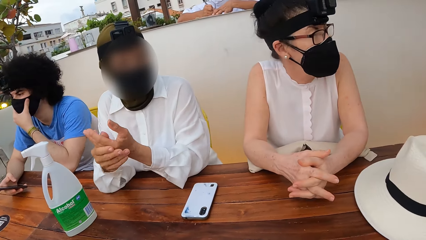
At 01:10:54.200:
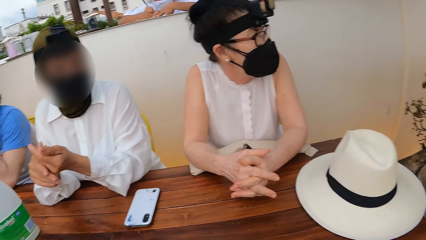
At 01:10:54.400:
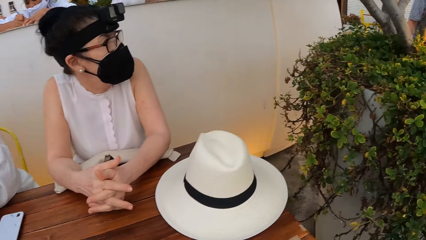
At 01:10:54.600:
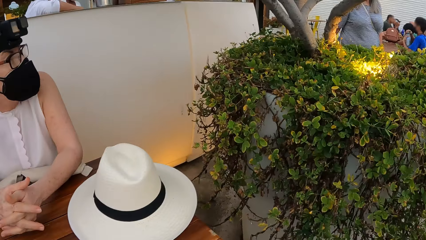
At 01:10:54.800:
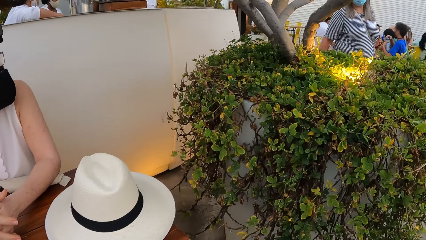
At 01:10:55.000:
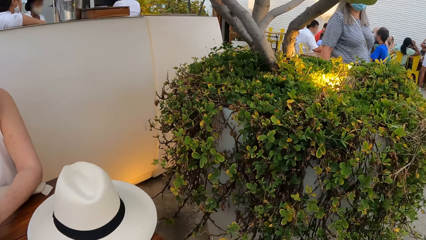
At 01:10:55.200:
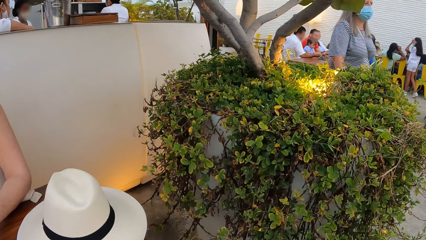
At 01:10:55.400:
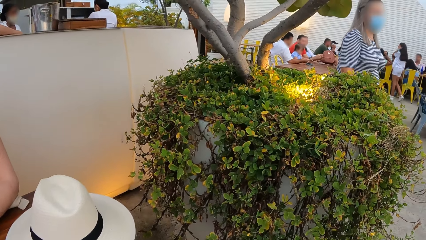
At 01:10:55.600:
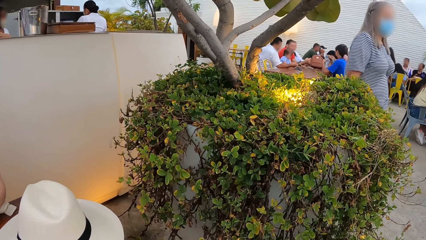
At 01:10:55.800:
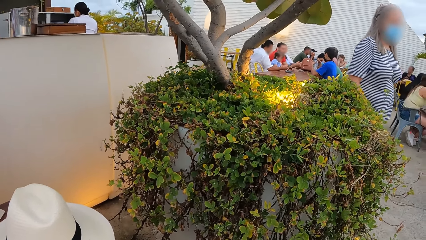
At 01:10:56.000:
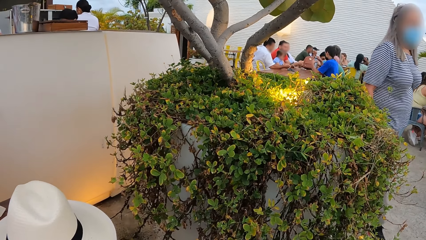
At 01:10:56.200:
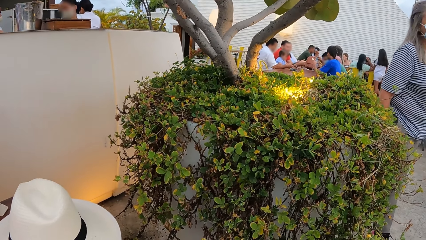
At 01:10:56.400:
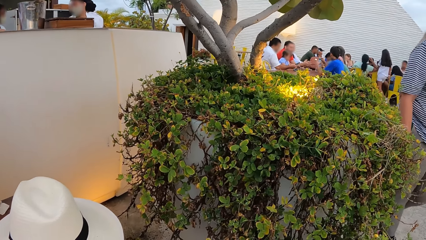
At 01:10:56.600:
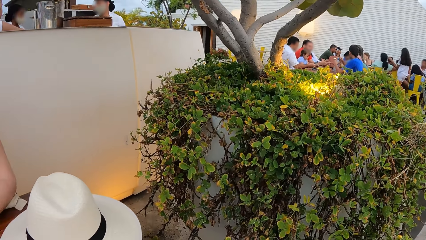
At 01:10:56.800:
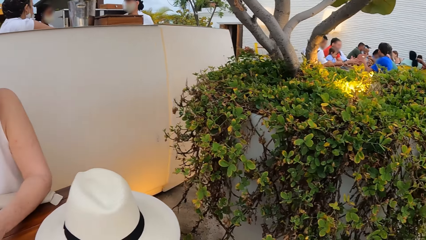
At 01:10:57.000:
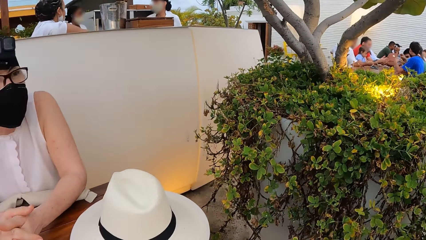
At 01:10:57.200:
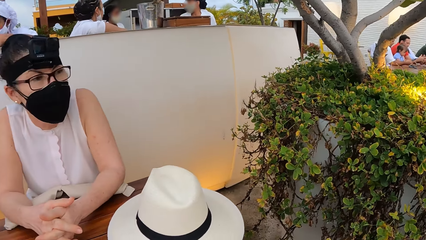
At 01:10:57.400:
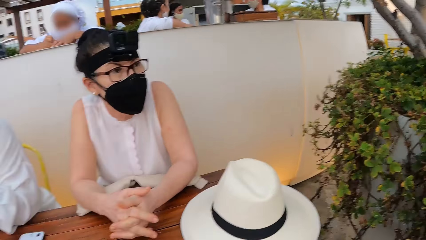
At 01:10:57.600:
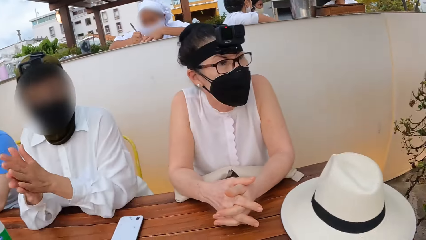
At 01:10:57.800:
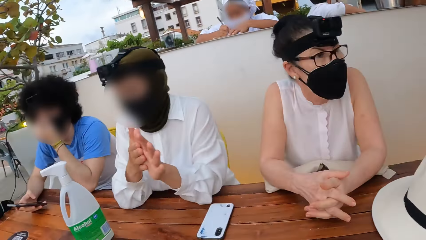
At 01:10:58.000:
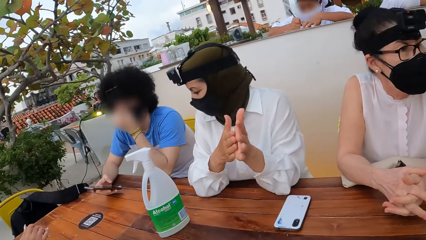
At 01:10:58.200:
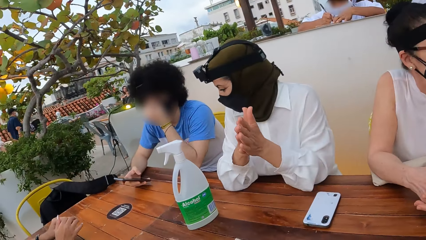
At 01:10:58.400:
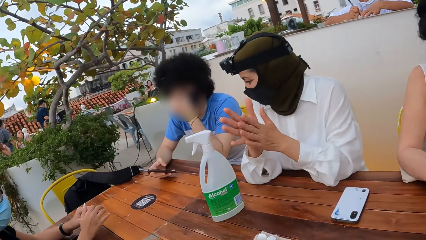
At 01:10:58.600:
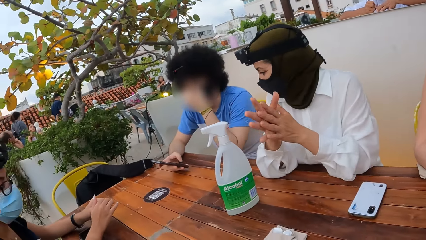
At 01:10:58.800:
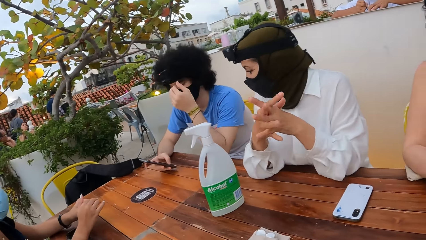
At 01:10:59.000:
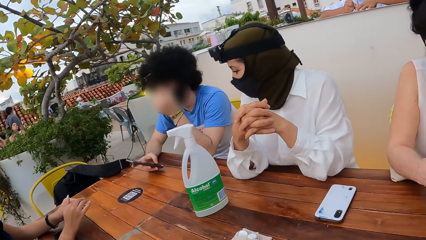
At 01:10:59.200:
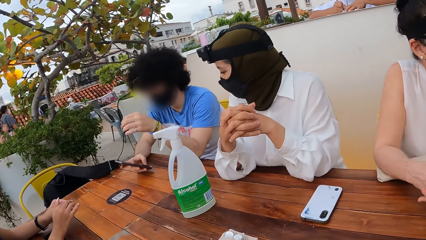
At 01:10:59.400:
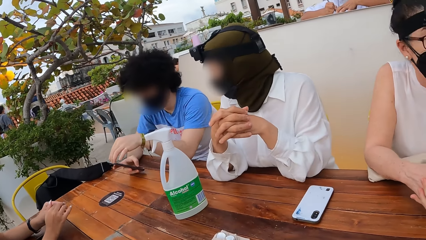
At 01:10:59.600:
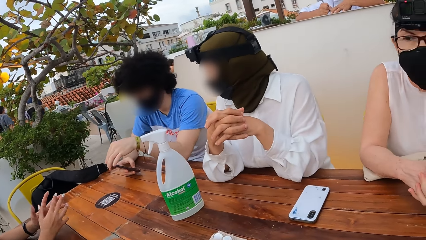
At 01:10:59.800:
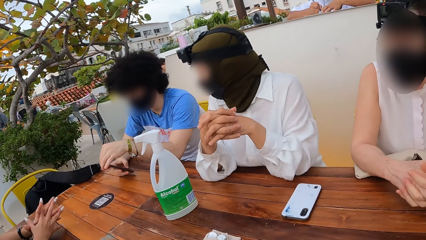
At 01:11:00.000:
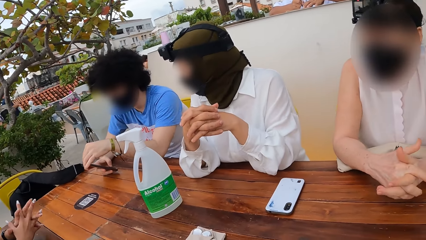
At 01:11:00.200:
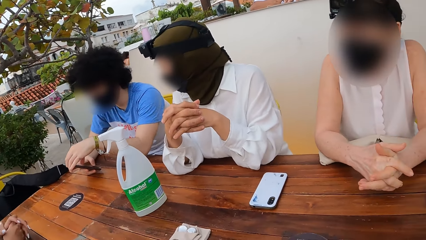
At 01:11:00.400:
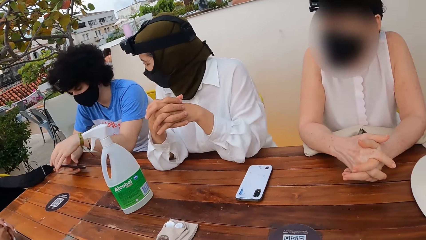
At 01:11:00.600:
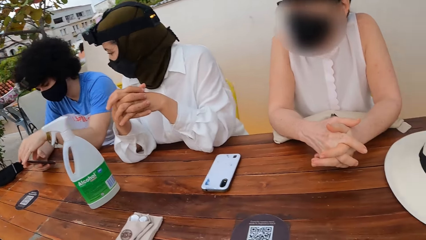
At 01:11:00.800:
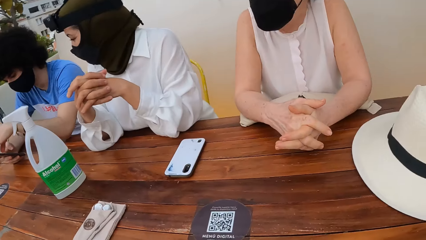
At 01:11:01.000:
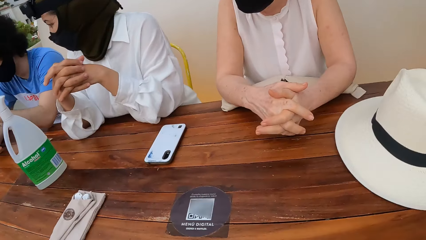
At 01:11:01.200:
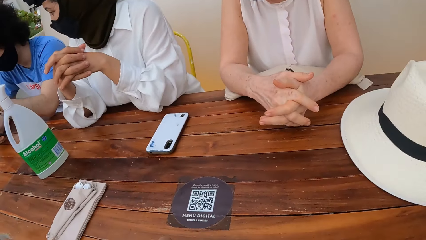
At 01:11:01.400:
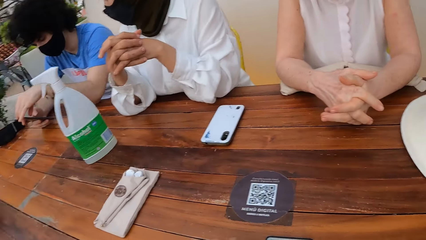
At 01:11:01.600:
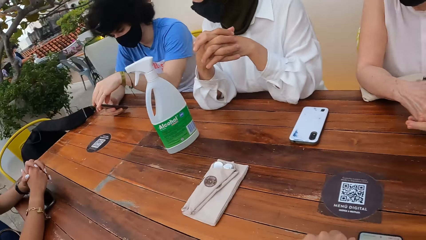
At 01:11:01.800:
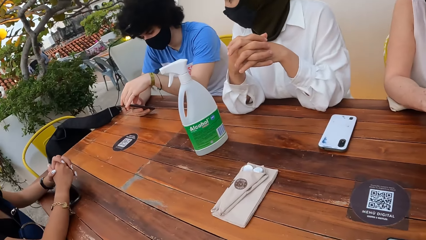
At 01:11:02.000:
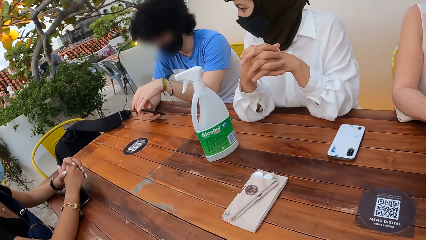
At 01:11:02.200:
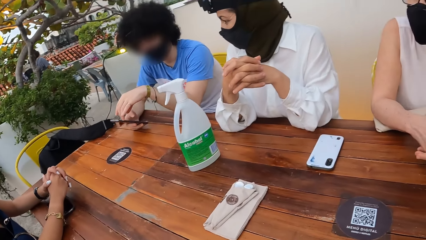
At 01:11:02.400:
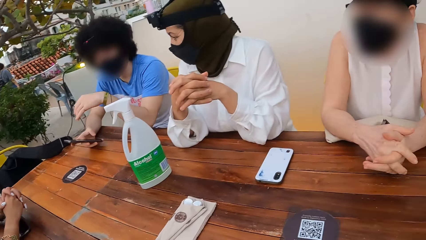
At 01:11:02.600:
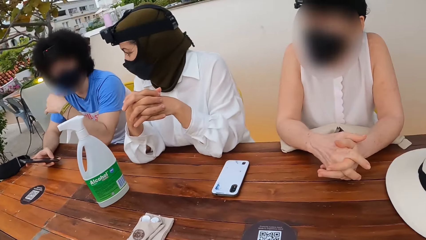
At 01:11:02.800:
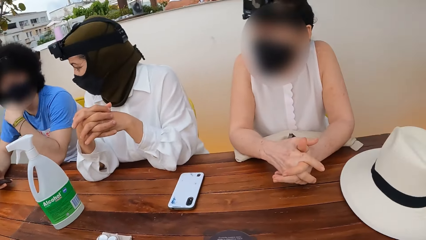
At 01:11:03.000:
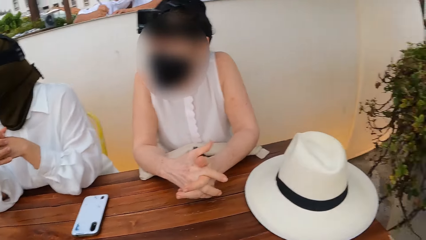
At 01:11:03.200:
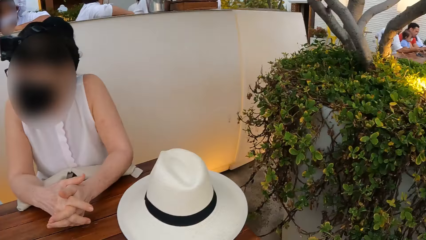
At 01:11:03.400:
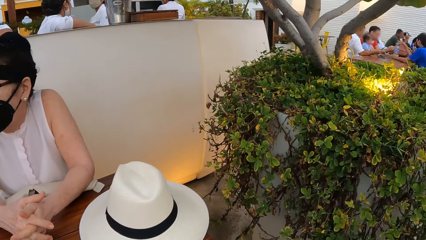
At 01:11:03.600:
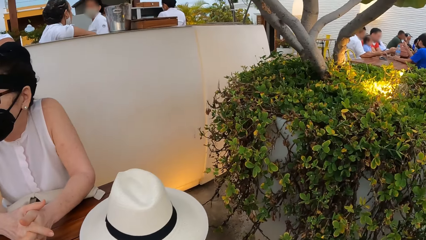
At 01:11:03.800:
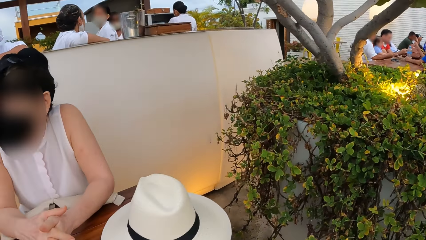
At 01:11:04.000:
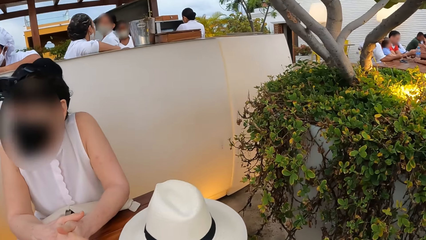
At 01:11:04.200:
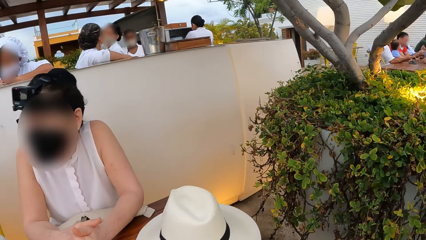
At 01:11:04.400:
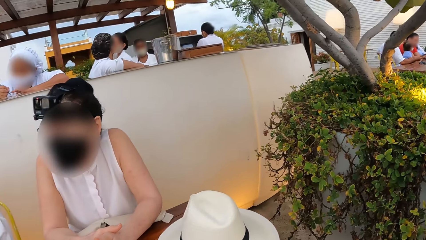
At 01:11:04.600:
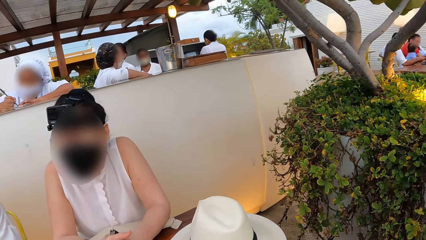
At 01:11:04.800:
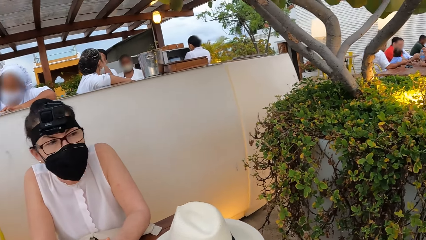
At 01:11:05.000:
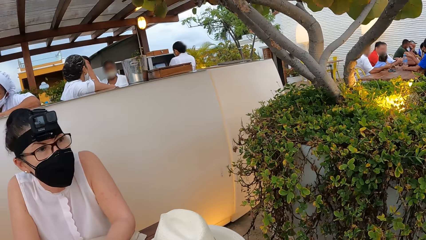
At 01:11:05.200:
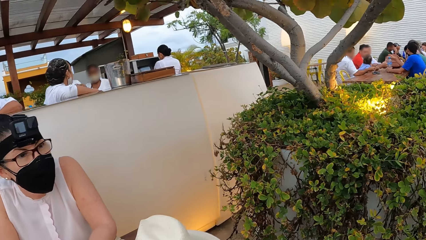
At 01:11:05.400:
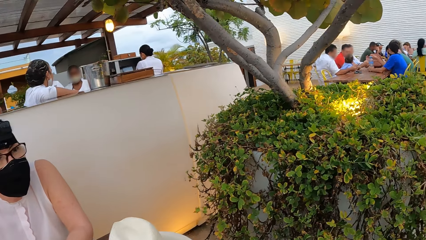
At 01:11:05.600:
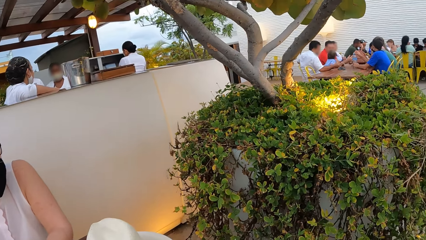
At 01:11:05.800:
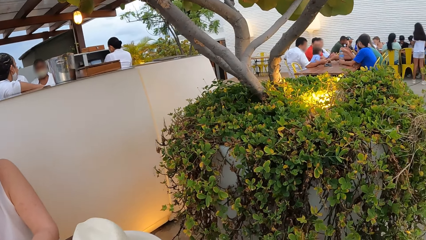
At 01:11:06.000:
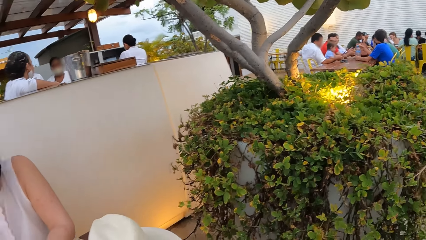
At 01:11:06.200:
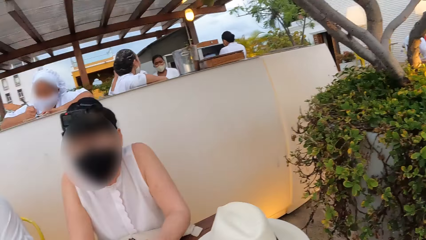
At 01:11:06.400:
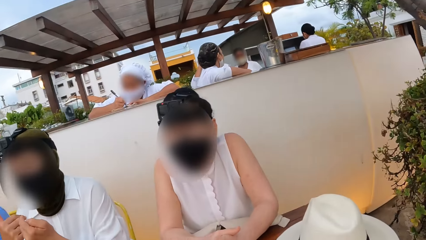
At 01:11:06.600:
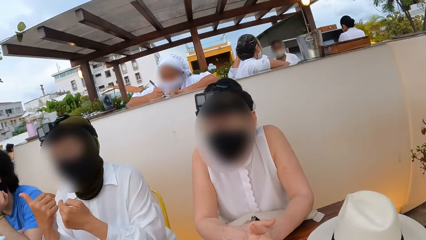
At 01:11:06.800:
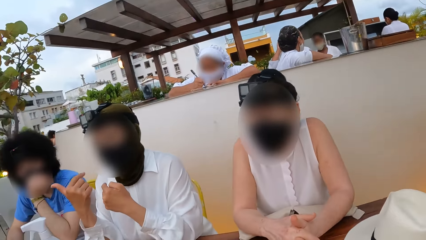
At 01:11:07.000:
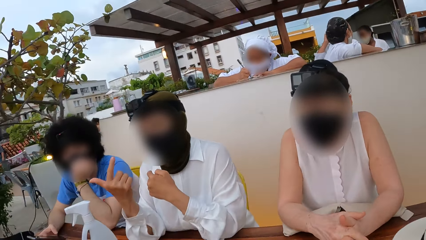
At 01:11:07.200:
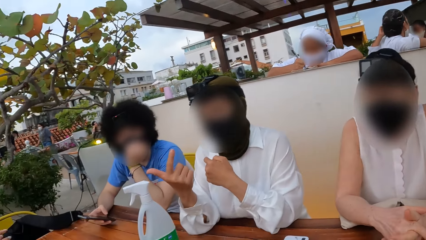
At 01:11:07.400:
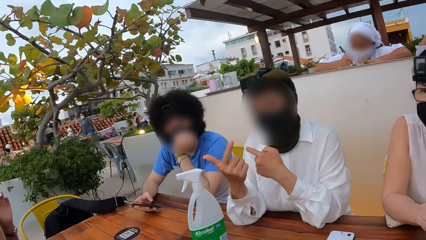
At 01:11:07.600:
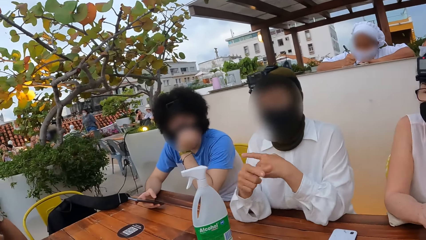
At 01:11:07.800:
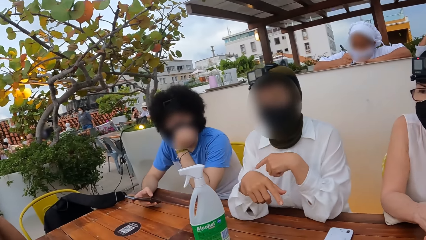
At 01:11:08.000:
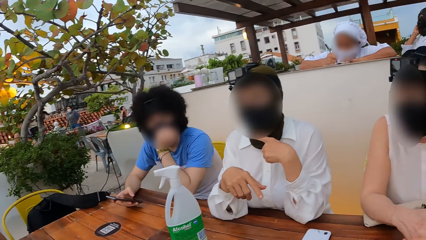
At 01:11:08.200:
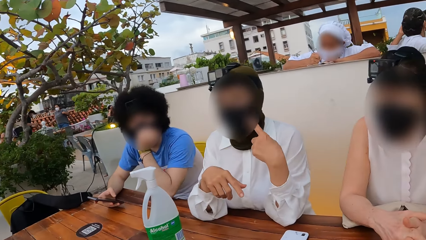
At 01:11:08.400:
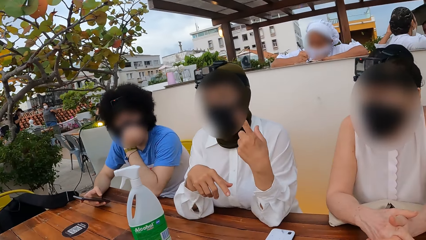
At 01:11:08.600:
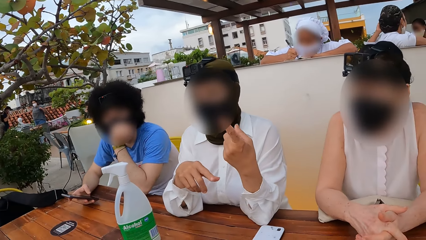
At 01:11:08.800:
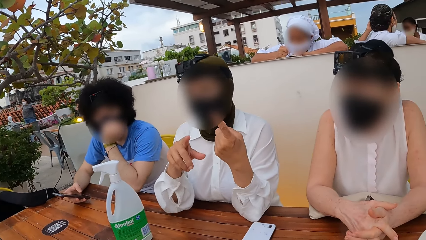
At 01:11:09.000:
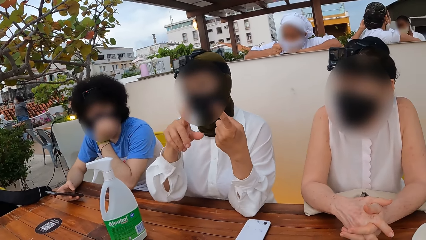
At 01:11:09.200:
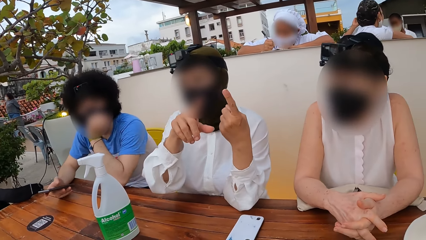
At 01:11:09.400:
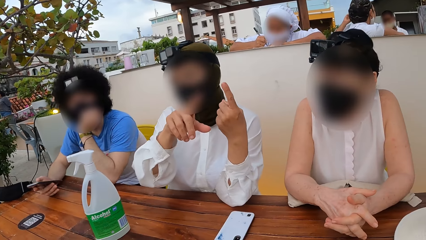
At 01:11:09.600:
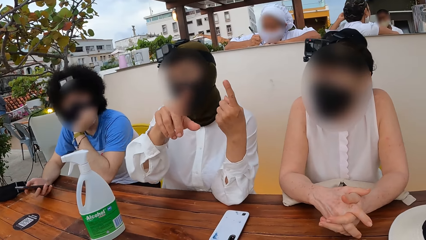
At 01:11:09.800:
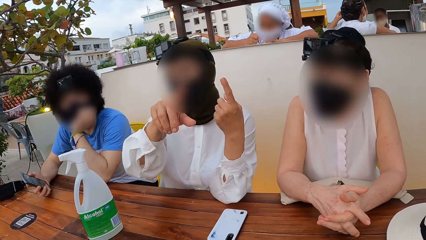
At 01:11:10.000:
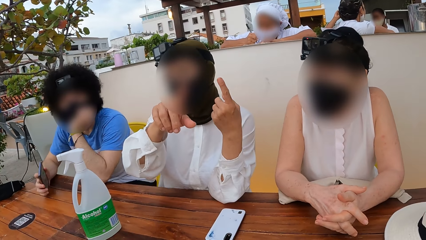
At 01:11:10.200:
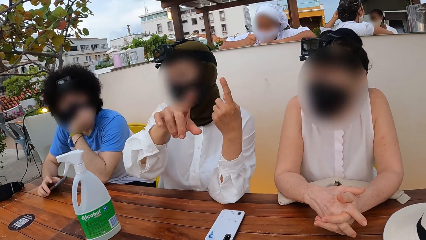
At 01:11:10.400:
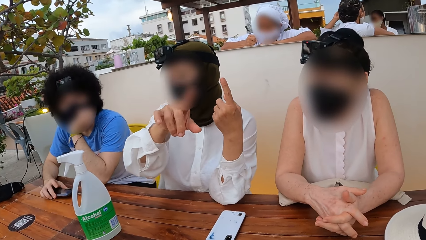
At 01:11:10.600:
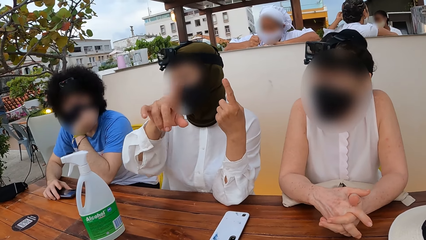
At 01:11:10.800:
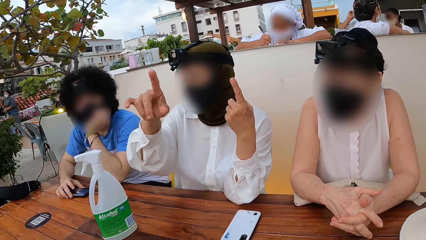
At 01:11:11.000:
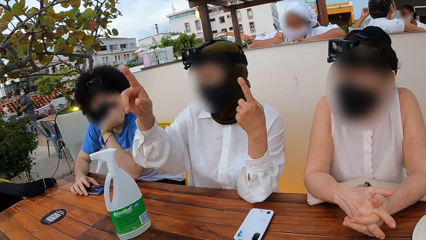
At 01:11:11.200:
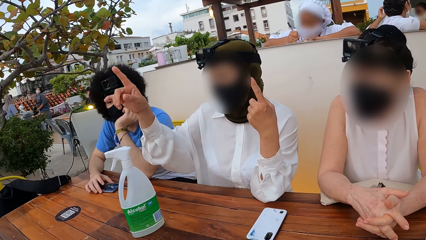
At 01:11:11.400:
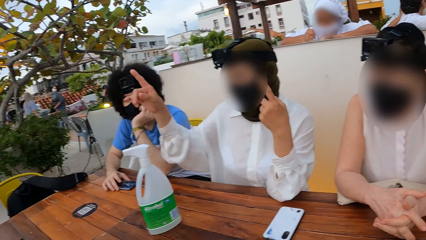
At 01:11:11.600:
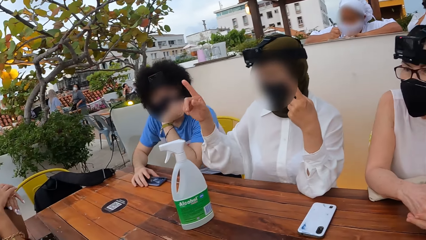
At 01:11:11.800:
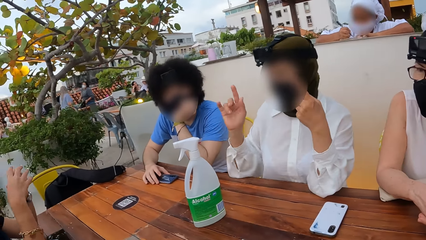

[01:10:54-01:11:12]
The camera wearer looks around a restaurant. A lady interacts with a man. The camera wearer looks around the restaurant. Another lady looks around the restaurant. A woman makes a hand gesture. The first lady interacts with the camera wearer. Another man places his phone on the table.
